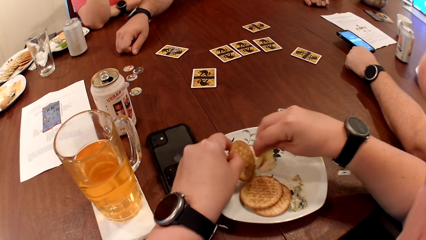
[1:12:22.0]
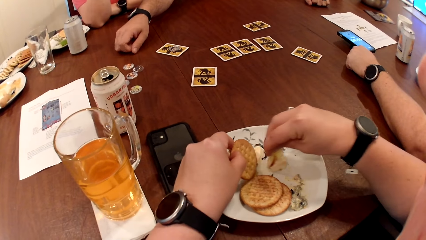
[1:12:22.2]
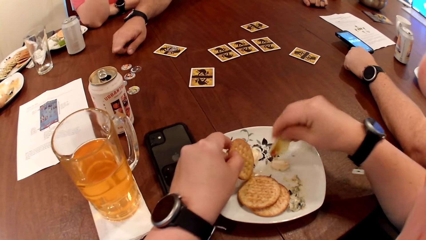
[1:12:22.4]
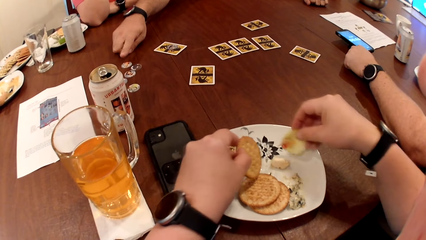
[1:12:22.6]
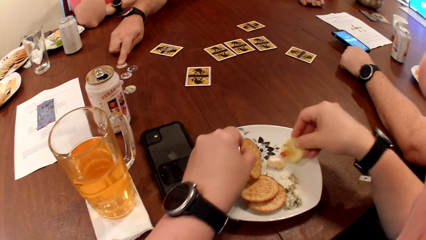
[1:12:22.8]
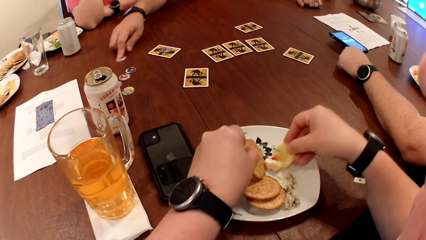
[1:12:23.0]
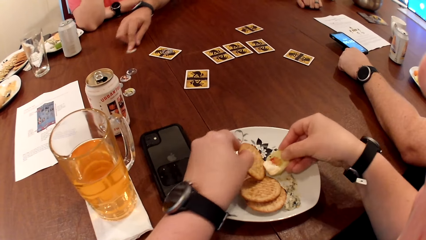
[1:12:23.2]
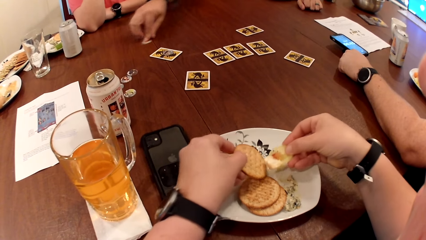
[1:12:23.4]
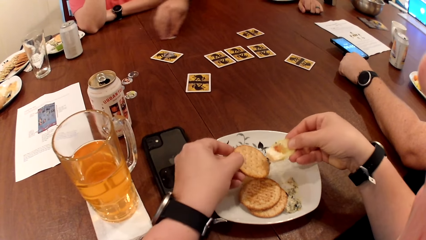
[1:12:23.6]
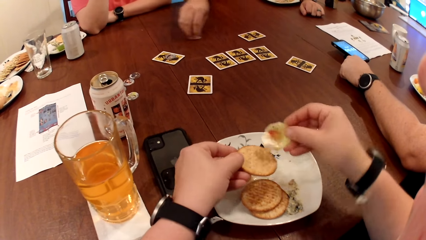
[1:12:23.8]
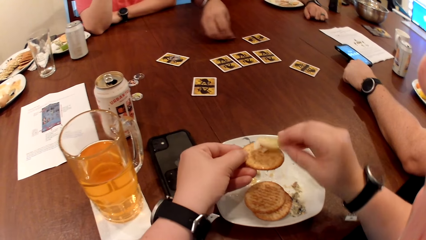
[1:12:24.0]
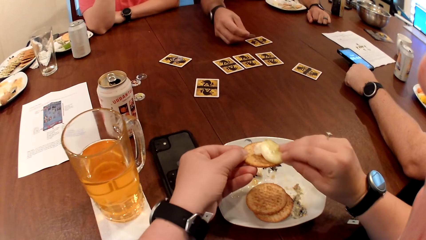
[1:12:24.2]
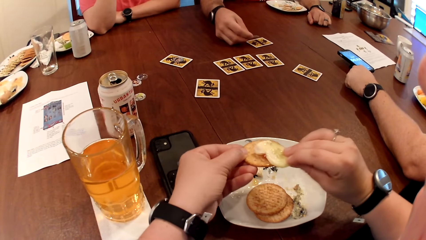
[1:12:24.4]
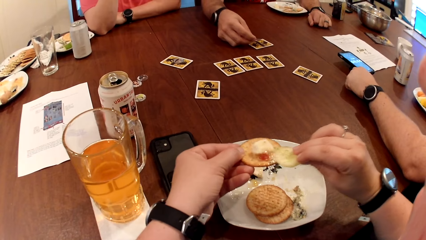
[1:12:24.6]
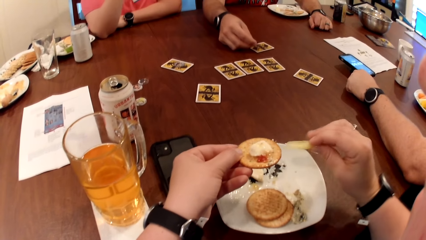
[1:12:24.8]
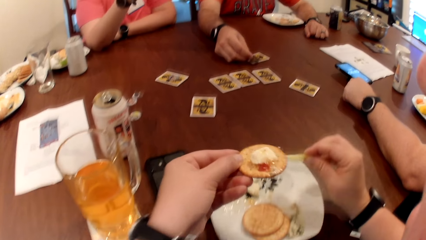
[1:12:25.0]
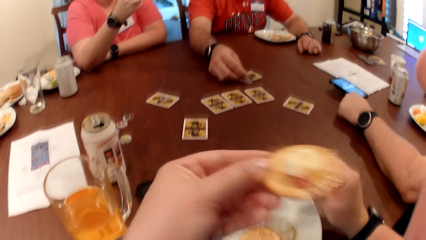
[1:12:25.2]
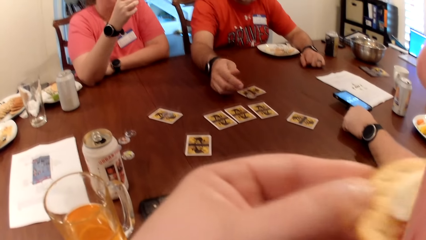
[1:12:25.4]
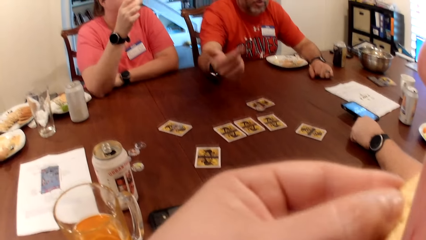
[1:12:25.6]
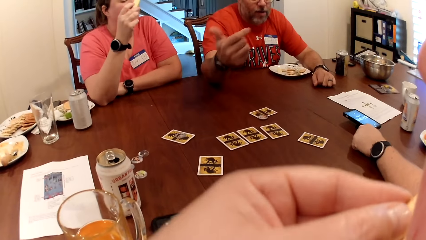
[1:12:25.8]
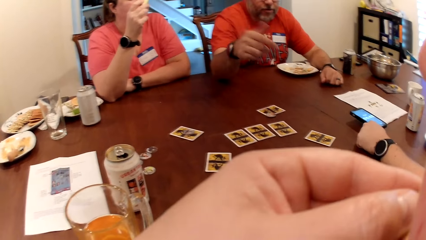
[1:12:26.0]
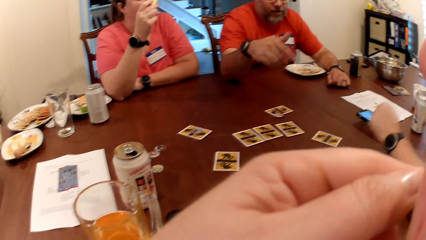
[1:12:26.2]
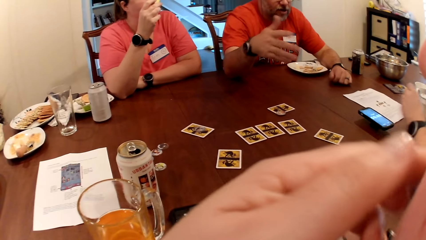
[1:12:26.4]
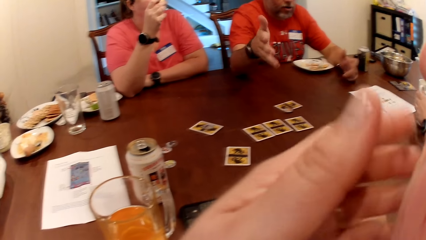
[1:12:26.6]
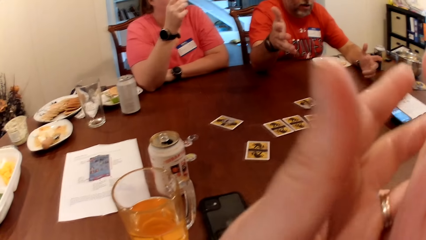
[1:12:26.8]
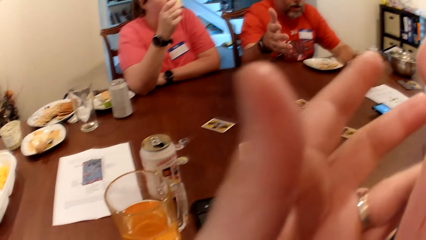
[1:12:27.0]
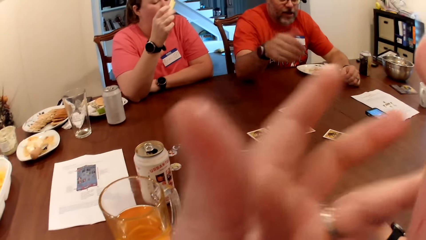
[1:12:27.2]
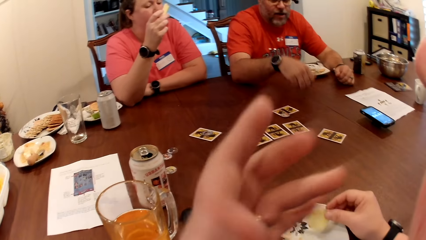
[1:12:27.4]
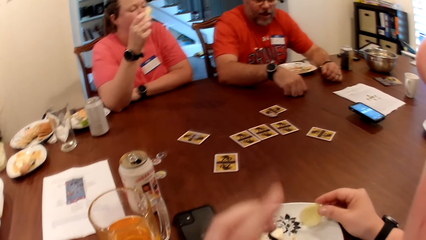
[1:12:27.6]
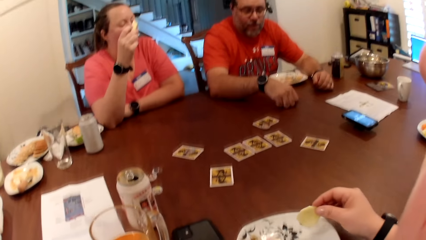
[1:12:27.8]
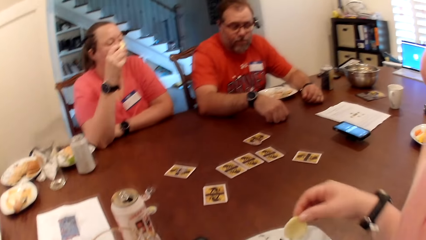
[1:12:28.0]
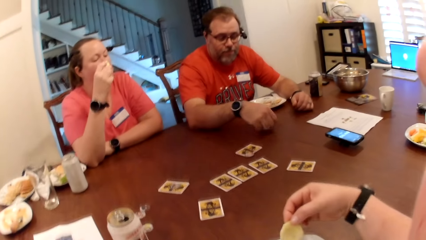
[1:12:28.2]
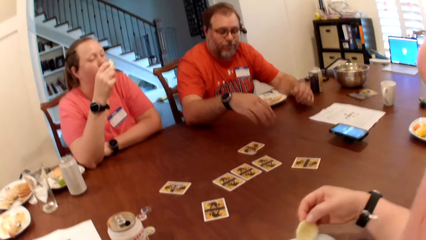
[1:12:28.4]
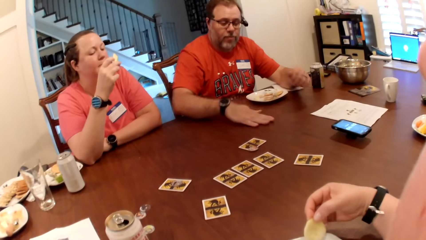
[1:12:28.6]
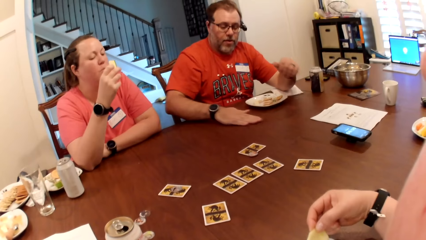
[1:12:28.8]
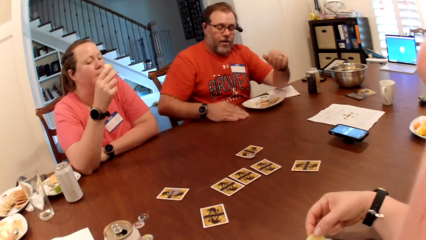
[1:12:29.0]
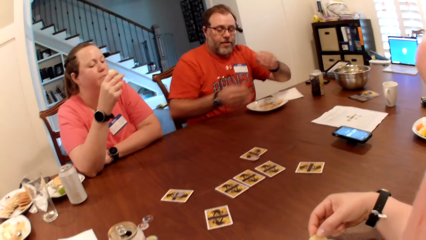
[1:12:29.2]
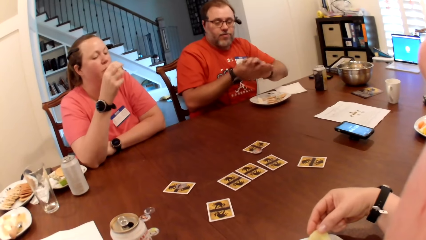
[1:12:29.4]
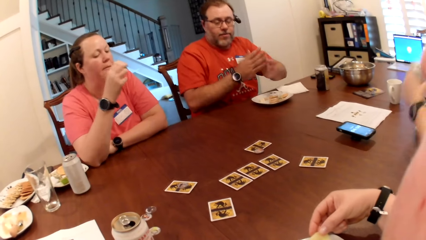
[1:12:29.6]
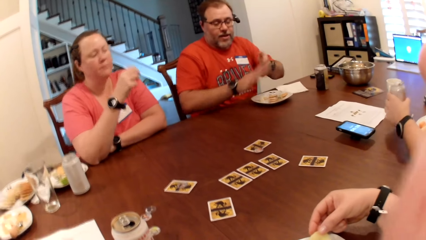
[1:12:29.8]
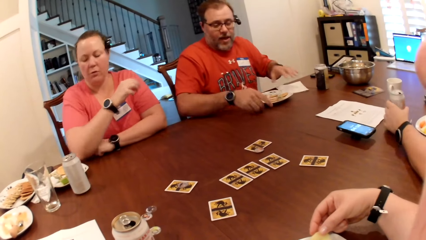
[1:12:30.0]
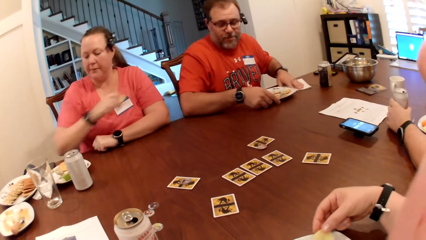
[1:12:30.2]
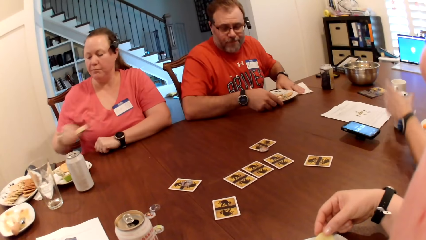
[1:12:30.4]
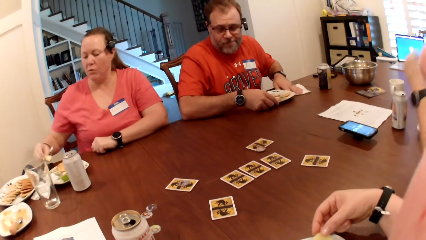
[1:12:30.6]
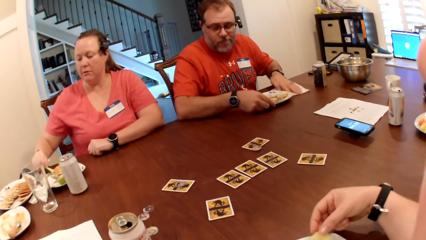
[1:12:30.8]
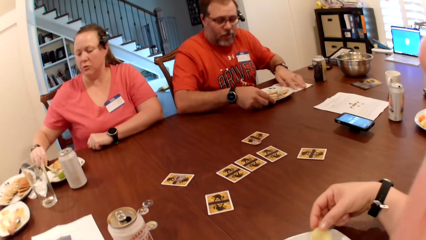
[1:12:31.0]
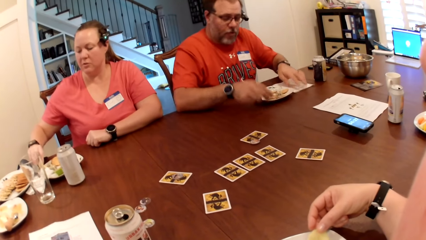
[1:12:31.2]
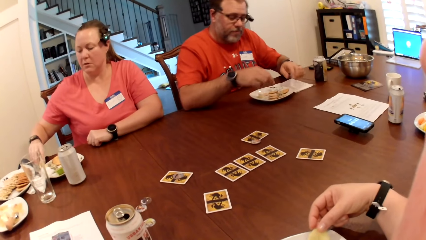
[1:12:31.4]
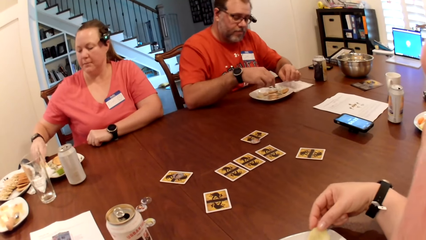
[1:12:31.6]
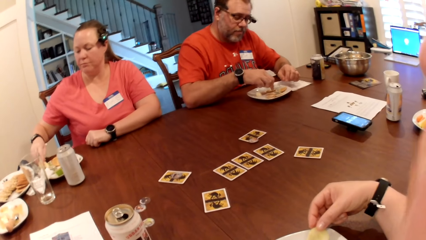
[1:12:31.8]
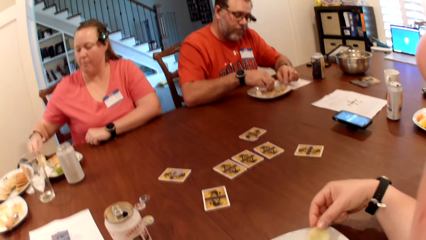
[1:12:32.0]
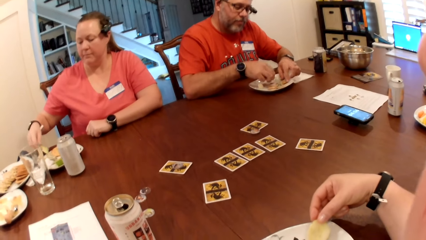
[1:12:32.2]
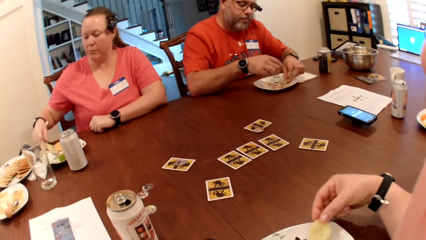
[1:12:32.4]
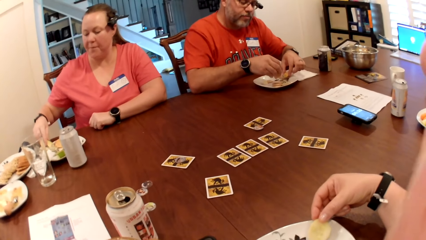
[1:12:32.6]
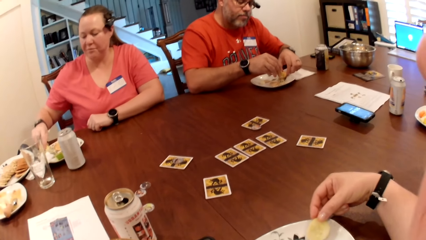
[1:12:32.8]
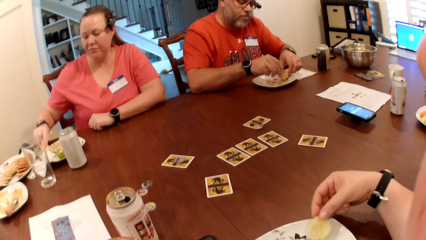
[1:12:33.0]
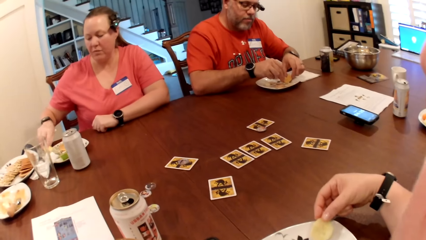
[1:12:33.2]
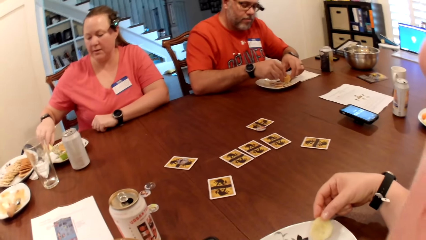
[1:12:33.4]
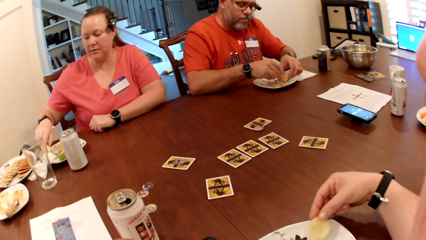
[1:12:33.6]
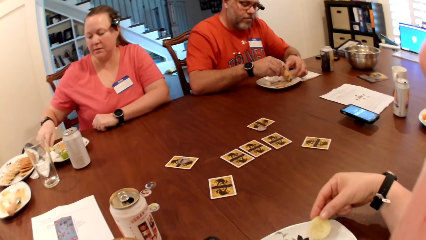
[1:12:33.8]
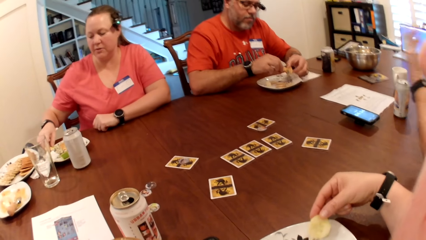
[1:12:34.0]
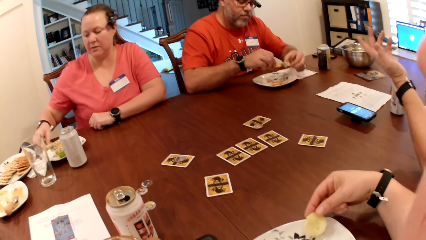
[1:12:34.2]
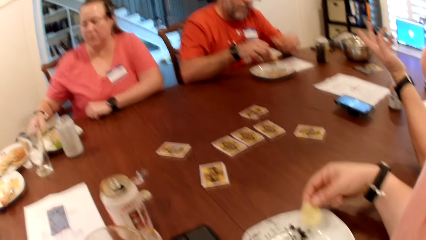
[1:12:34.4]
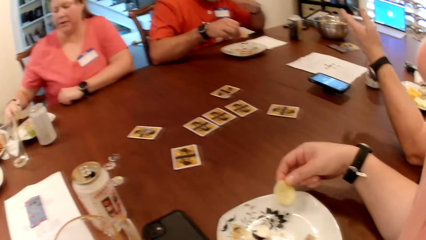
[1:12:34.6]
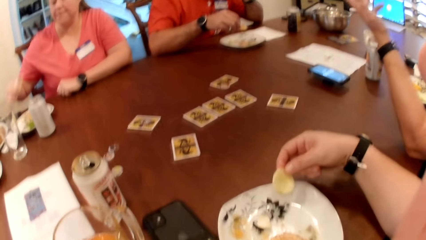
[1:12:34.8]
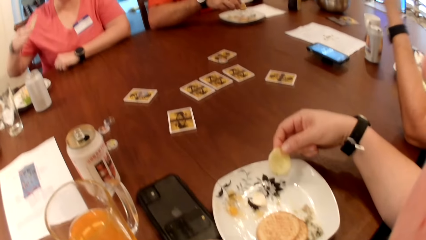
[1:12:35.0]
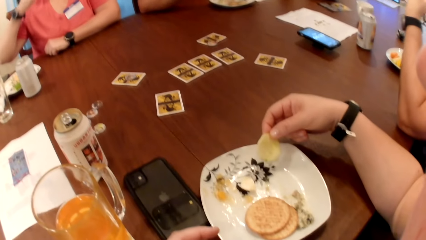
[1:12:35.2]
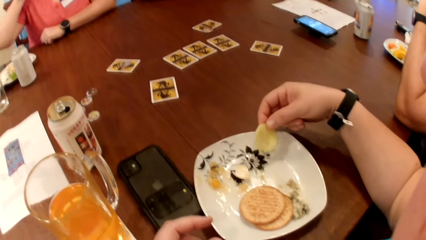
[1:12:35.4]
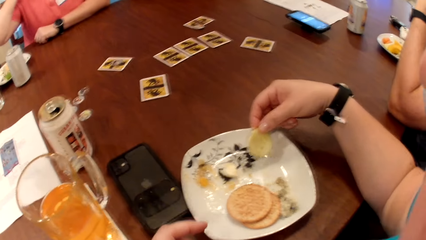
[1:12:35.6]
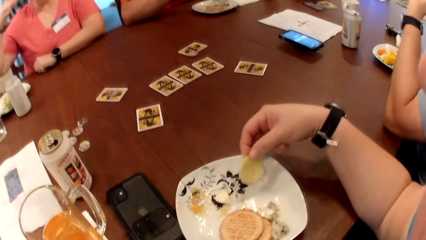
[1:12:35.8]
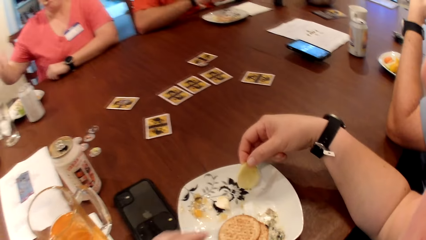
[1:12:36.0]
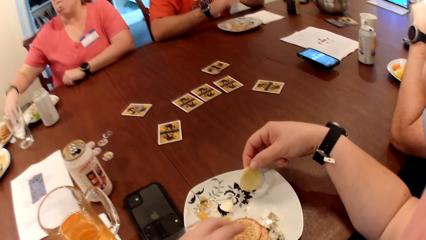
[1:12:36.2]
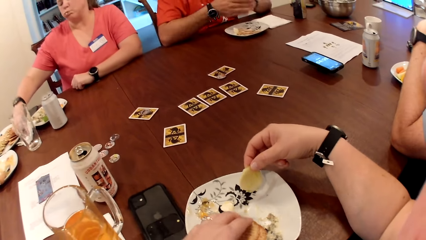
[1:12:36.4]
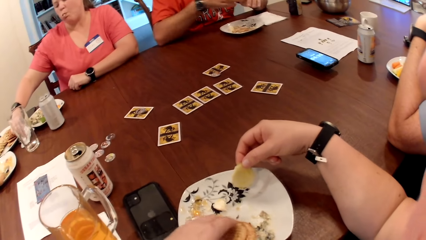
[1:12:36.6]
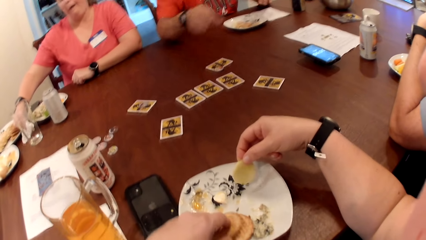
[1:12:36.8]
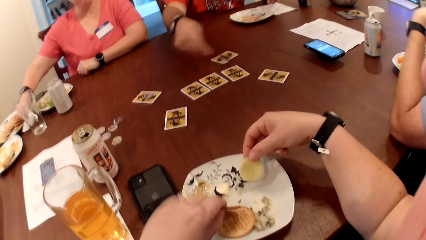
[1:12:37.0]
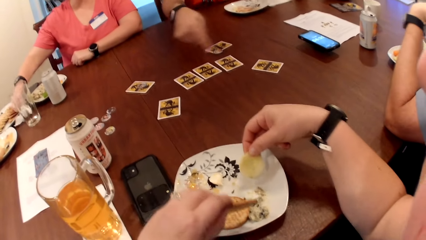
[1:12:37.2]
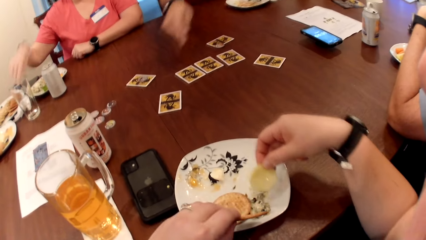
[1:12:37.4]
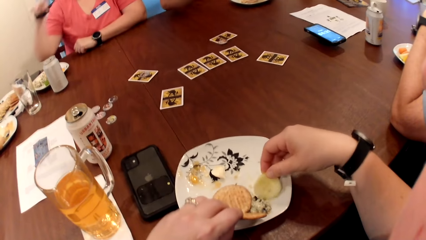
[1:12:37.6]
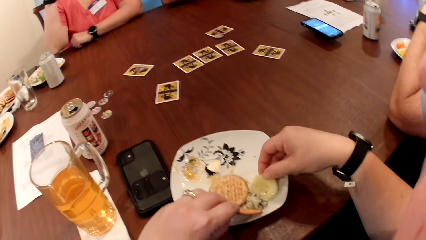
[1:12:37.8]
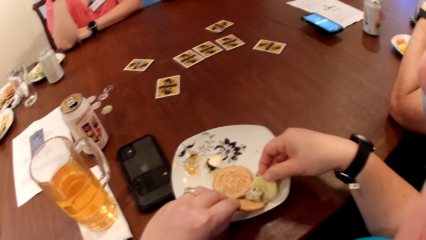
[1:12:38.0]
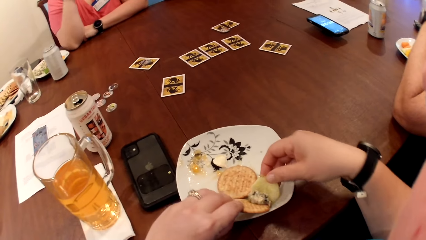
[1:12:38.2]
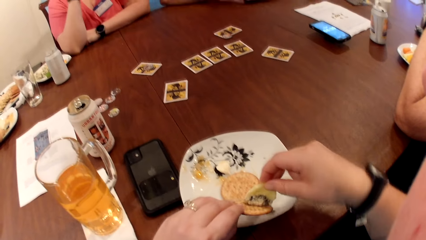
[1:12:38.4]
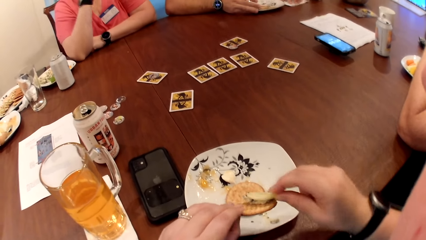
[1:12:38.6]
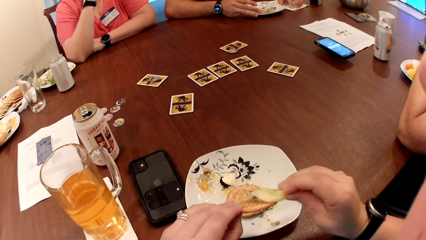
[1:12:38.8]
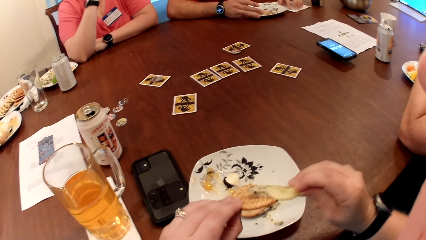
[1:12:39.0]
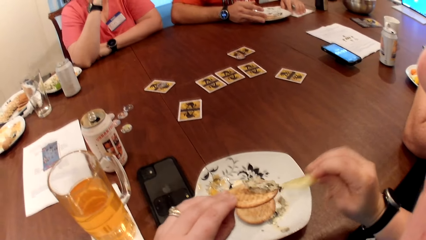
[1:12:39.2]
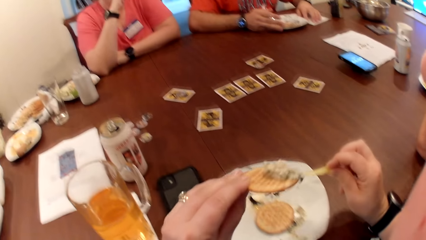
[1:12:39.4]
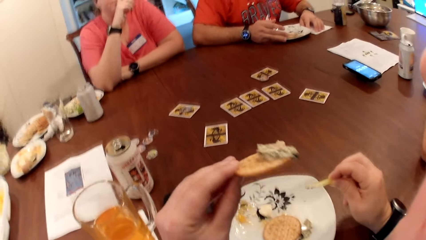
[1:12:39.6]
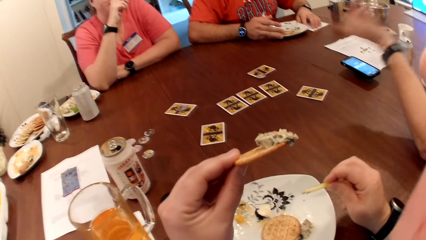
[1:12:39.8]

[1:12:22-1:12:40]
The camera wearer puts the sauce on the biscuit with the cucumber in her right hand. She eats the biscuit with her left hand. She stares around. A man cleans the table with his right hand. Another man drops a can of soda on the table with his left hand. A woman picks at the food in the plate on the table with the celery in her right hand. The first man picks at his food with both hands. The woman eats the celery with her right hand. The woman cleans her right hand on the tissue paper on the table. The camera wearer picks a biscuit from the plate on the table with her left hand. She puts the sauce on the biscuit with the piece of cucumber in her right hand.
